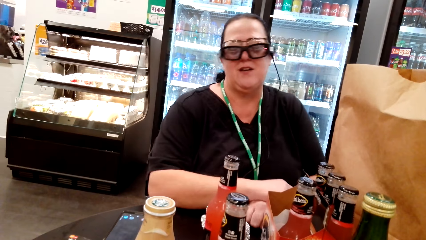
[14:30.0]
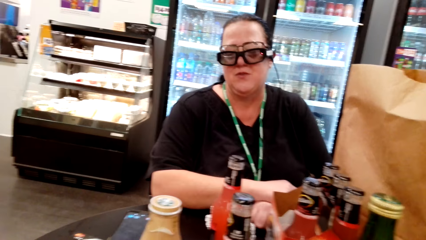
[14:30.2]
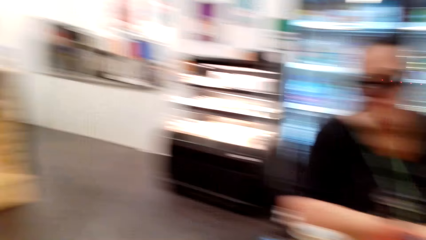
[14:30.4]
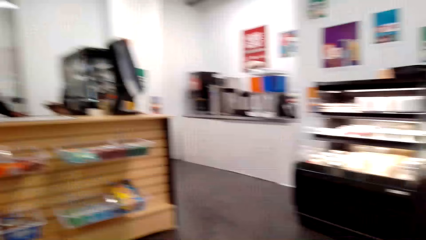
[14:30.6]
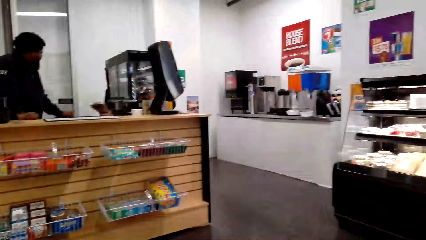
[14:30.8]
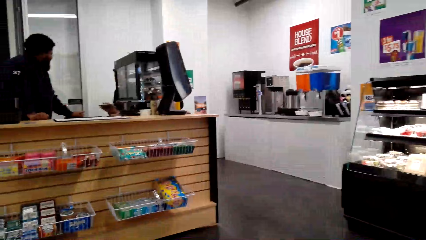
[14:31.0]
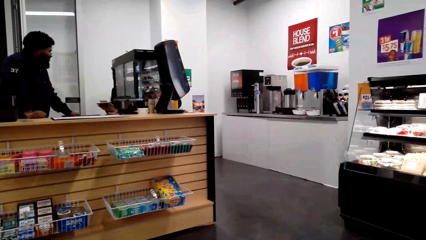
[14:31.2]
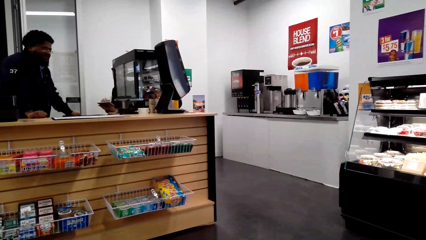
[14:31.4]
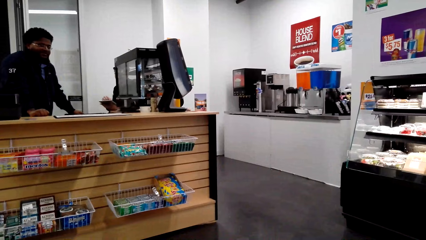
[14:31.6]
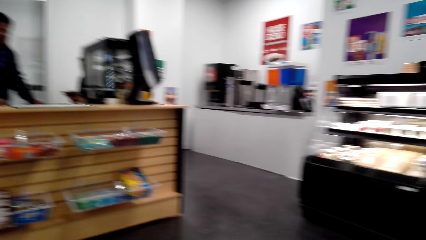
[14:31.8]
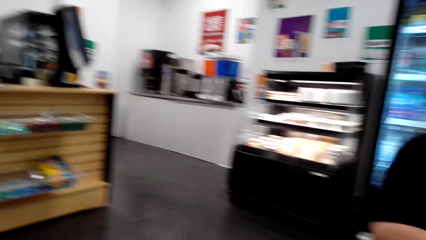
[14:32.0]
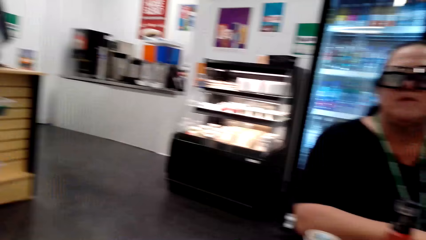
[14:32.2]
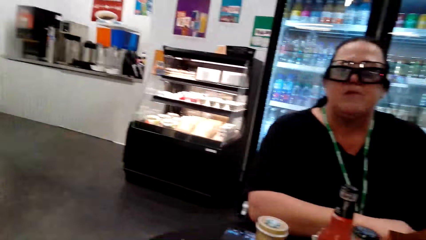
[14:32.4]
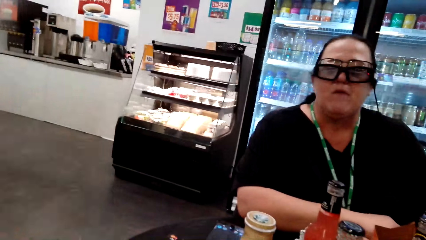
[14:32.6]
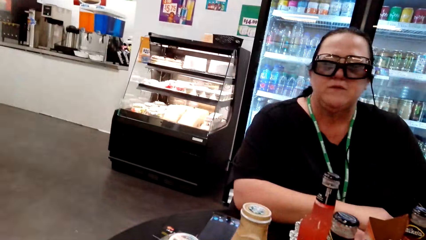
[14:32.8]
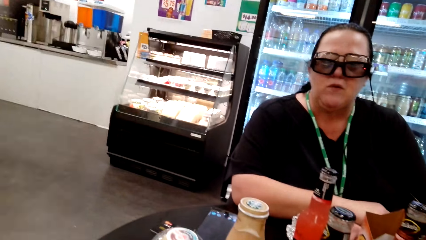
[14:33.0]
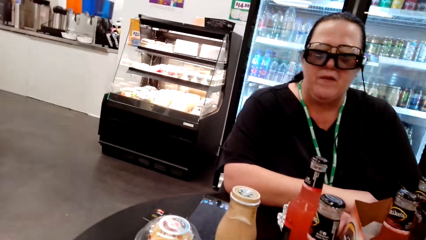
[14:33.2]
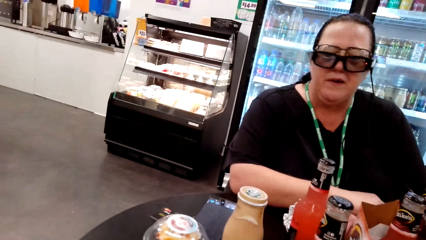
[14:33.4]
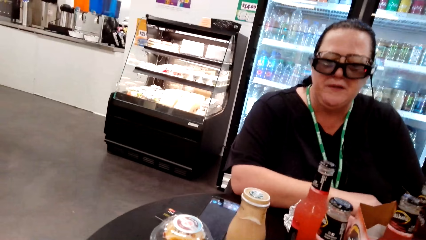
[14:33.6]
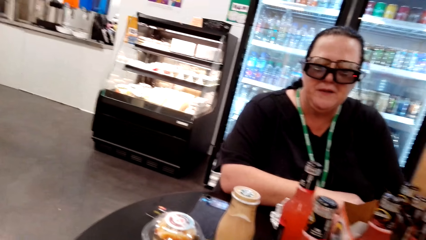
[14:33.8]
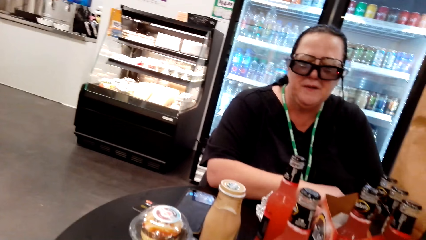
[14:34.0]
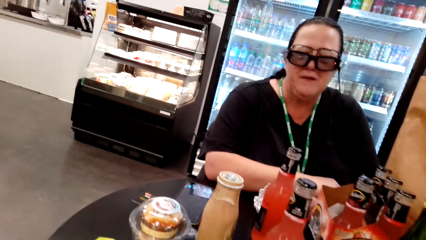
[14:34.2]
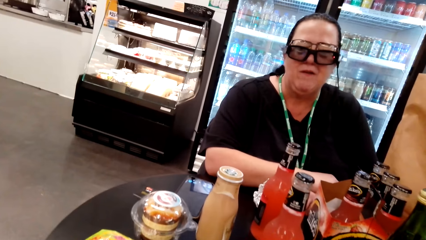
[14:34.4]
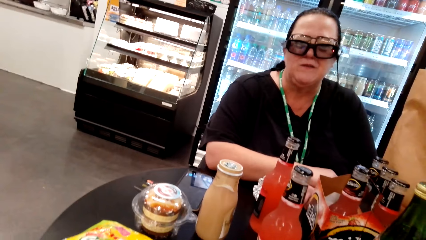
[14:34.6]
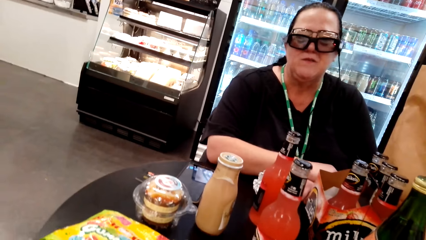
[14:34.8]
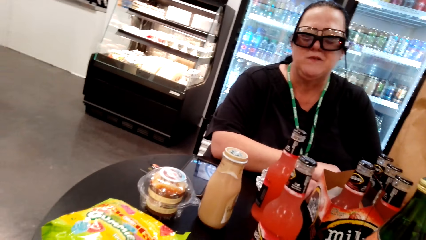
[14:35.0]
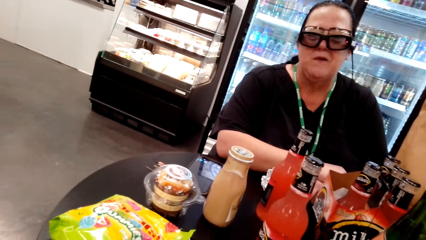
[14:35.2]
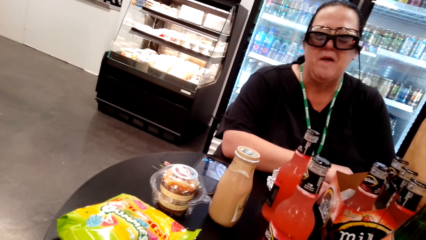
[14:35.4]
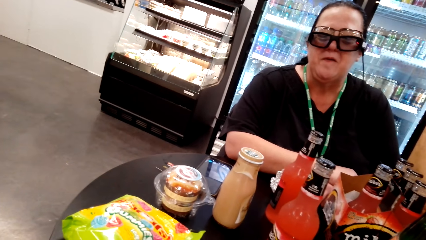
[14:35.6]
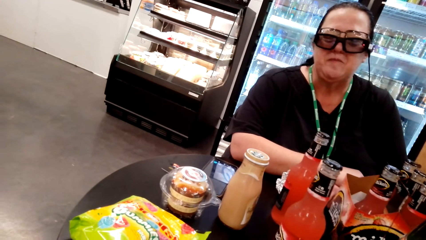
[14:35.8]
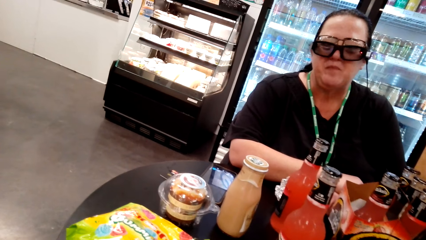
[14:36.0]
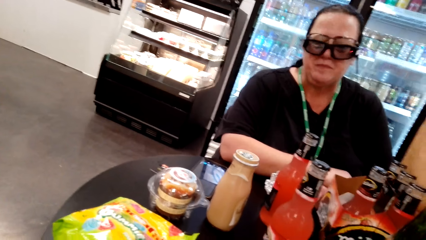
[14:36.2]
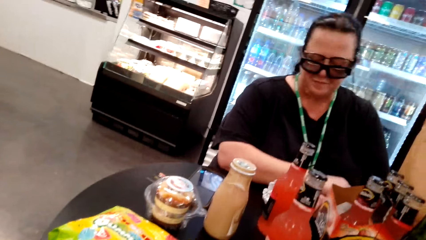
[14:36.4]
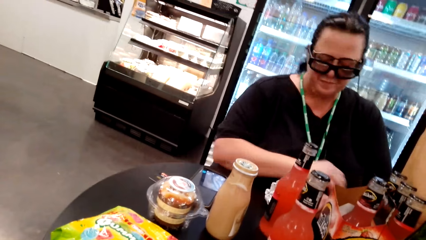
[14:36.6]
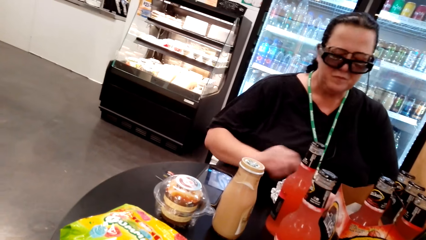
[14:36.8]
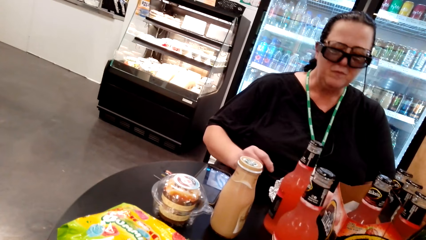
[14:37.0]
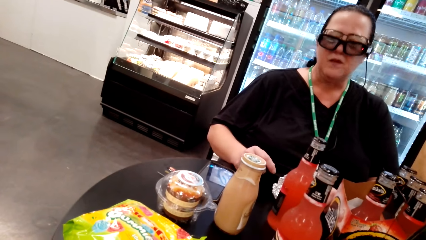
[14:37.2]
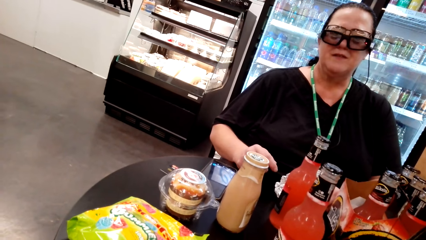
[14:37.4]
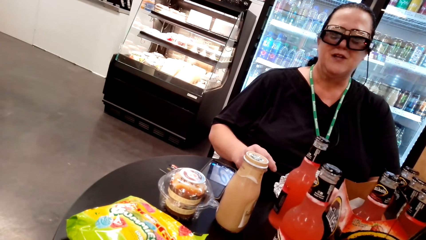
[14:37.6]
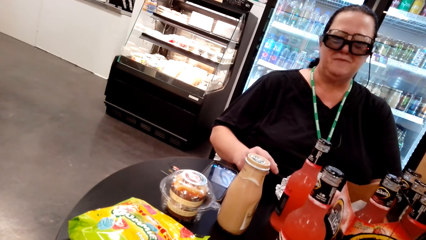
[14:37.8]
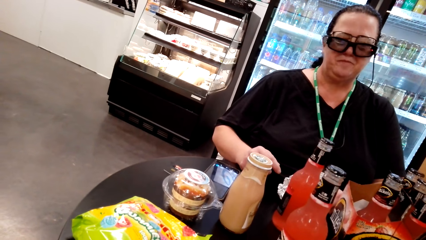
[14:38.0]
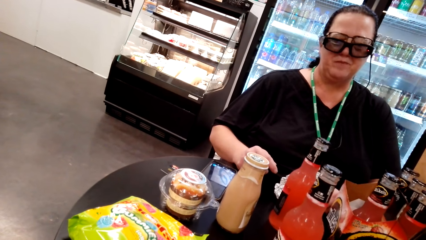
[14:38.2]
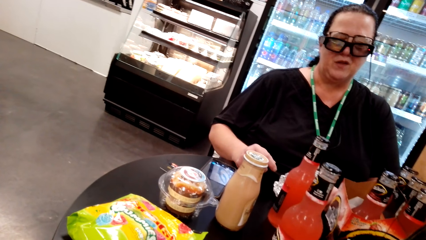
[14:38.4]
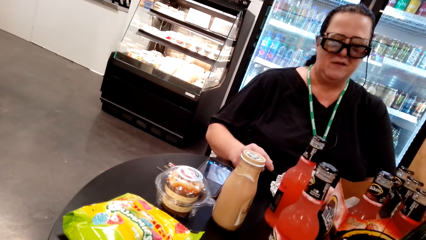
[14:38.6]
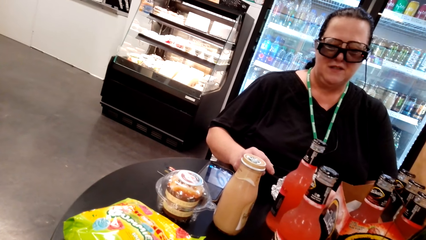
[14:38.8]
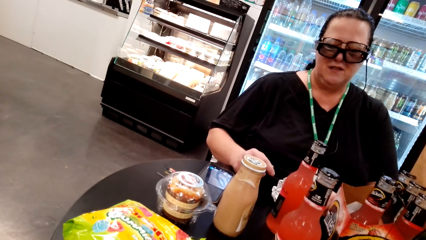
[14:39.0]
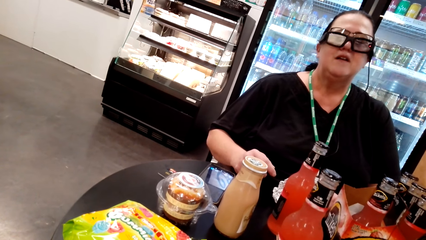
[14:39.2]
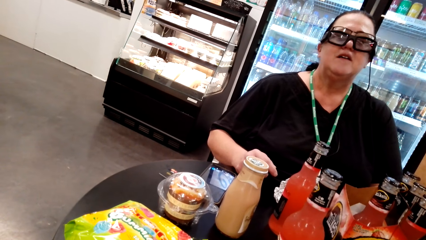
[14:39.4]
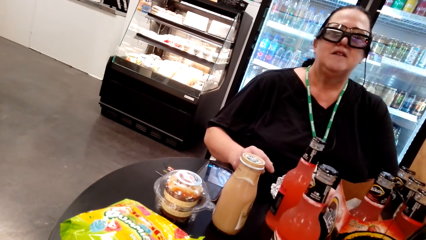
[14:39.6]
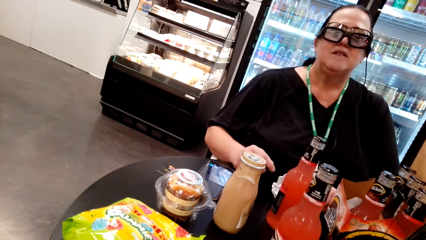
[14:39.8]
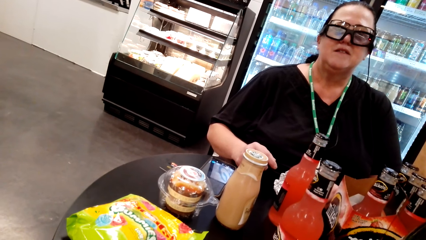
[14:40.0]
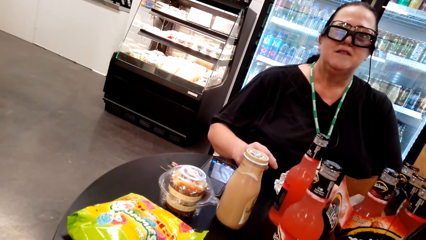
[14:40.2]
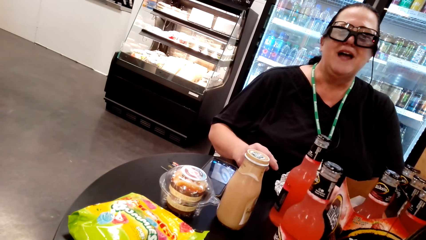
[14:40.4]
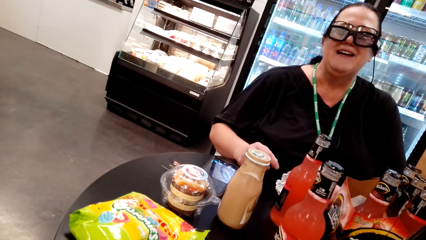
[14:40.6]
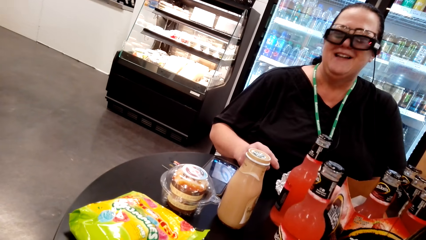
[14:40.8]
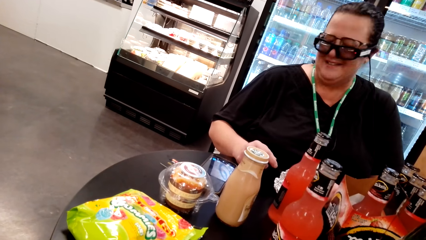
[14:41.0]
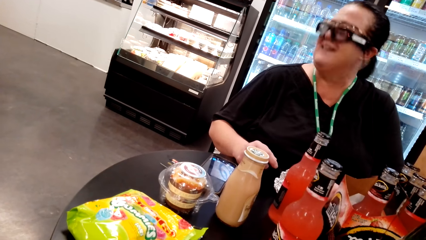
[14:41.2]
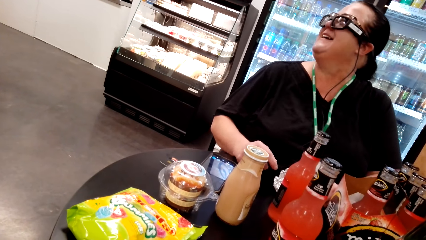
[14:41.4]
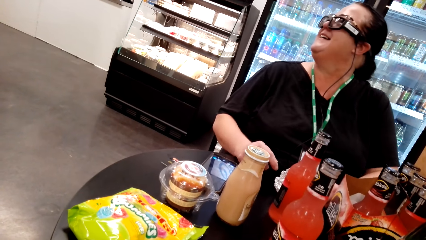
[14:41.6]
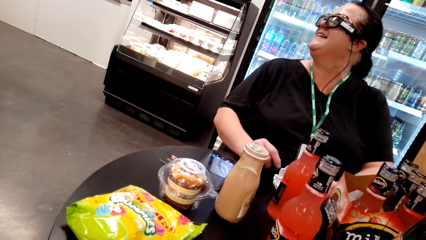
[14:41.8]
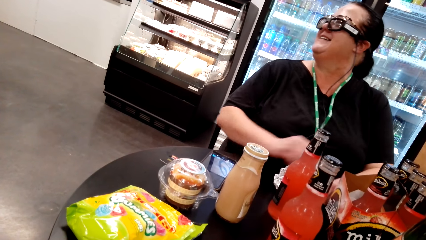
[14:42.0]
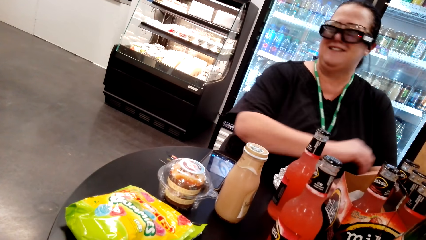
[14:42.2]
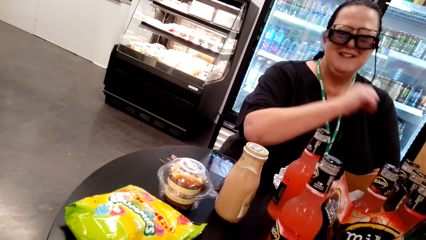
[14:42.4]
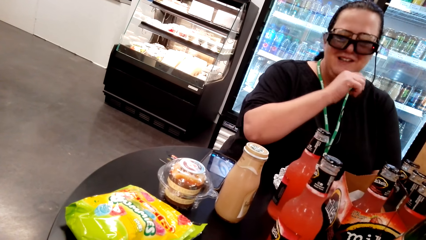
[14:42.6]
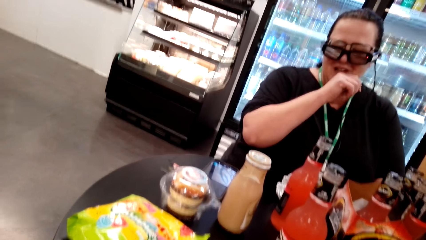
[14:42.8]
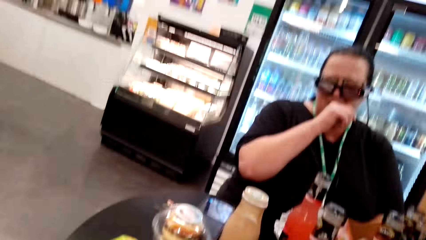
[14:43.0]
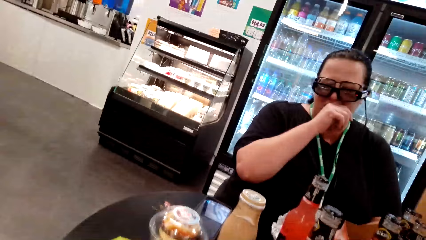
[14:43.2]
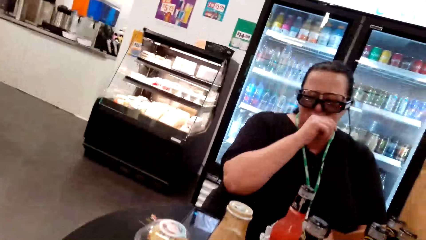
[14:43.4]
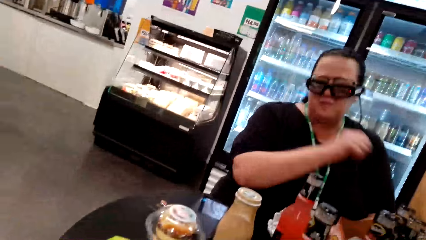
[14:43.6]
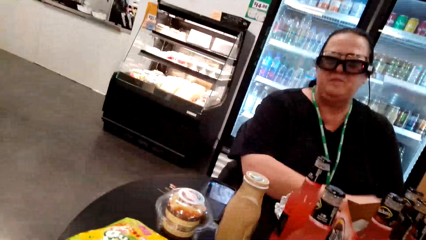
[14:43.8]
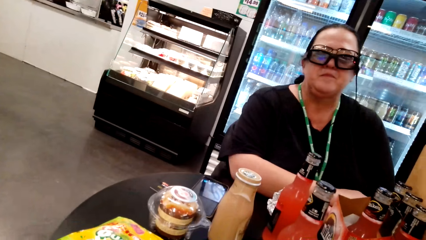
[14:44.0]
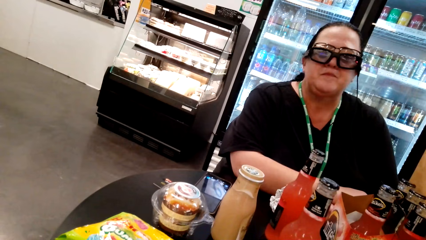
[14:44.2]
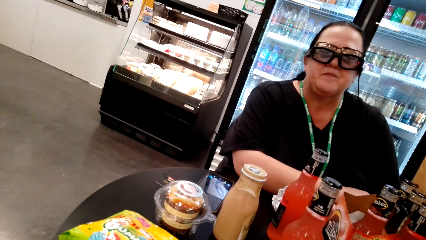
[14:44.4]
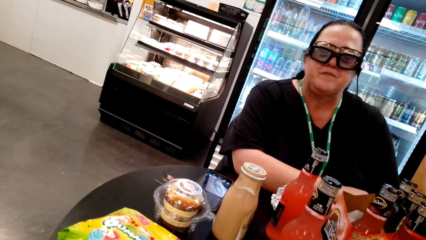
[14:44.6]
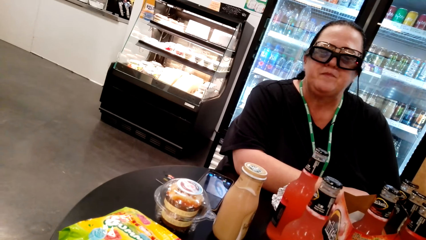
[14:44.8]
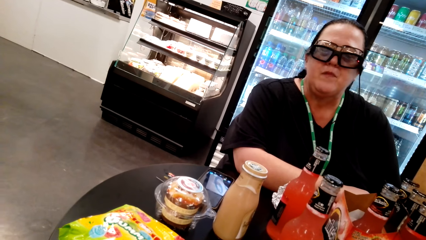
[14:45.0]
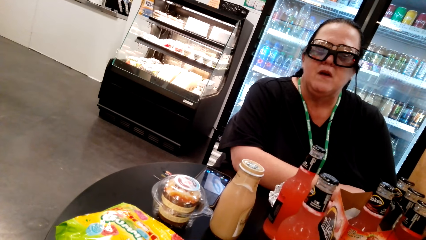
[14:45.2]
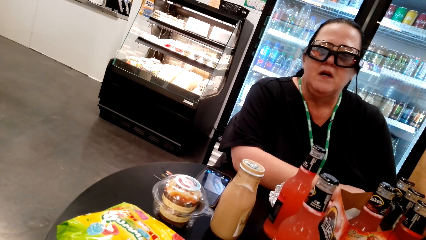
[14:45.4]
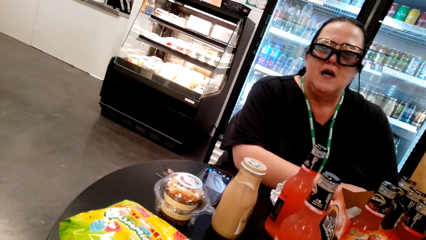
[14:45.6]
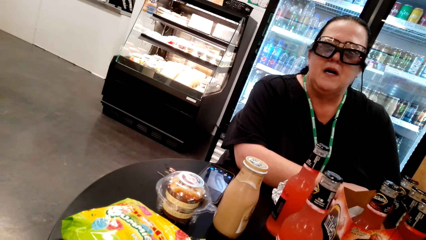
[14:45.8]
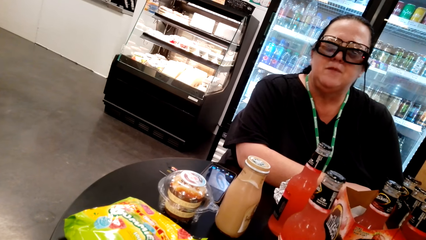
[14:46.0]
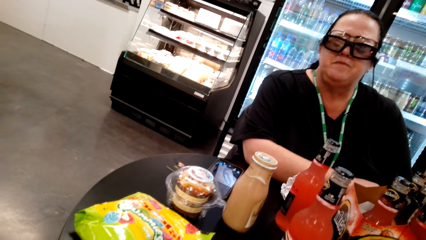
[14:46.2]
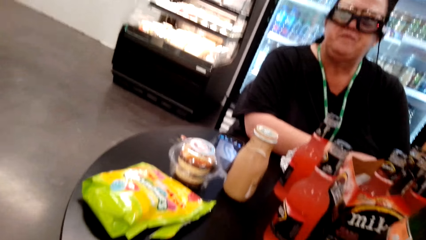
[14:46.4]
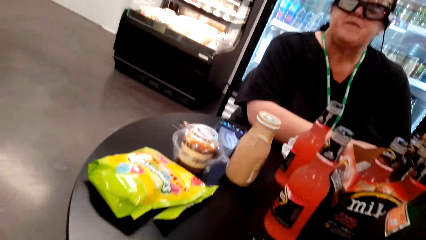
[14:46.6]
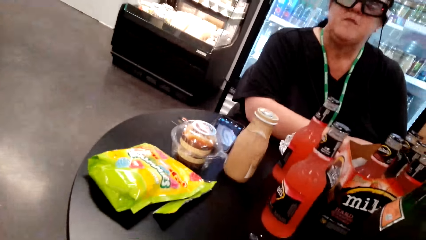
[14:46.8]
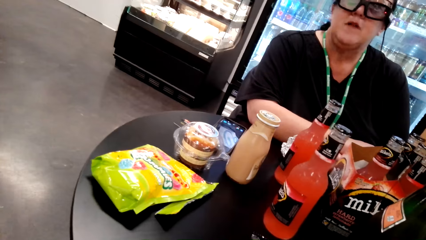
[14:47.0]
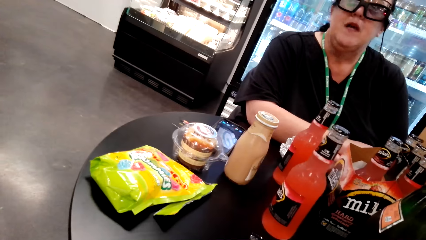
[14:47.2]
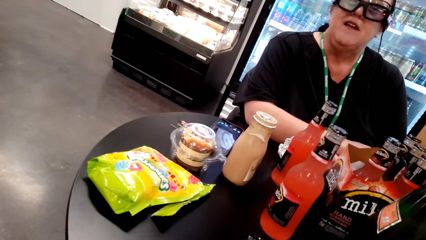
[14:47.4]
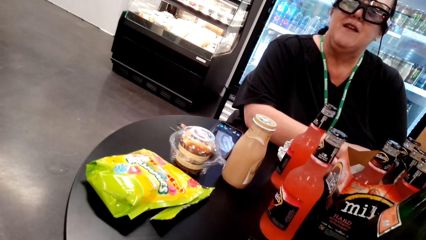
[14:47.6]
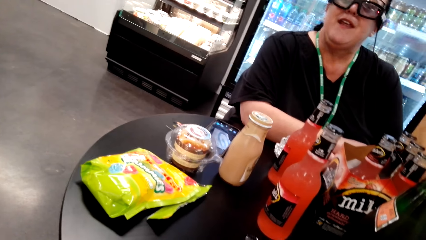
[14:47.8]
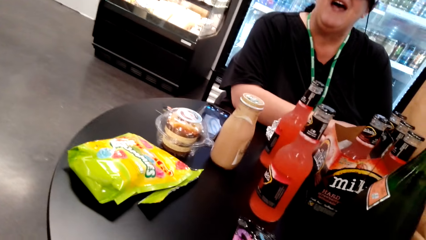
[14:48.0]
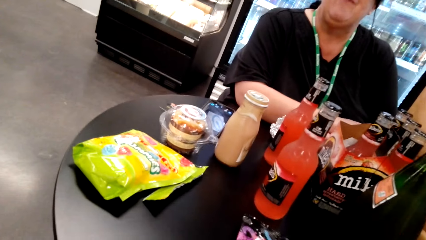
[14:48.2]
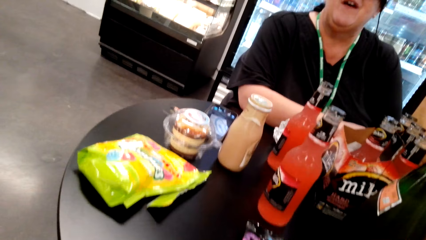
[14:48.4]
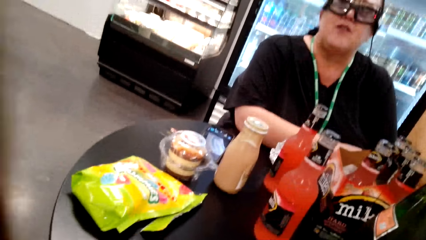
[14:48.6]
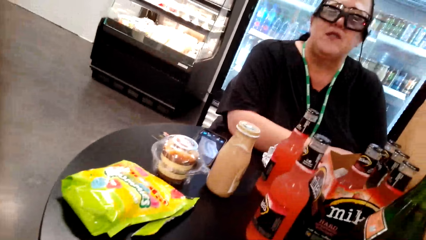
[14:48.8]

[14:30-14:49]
A woman leans on the table. The camera wearer looks around the shop. They look at the woman. They converse with the woman. The woman moves her hand slightly, lifts her head up, laughs out loud and looks aside. The woman looks around the shop. The woman moves her hand on her mouth and drops her hand. The woman converses with the camera wearer.
